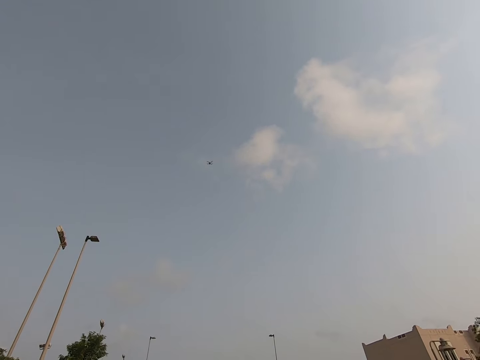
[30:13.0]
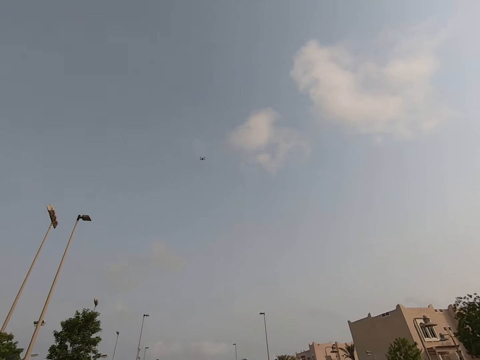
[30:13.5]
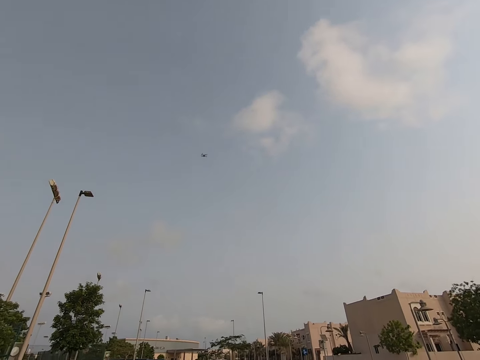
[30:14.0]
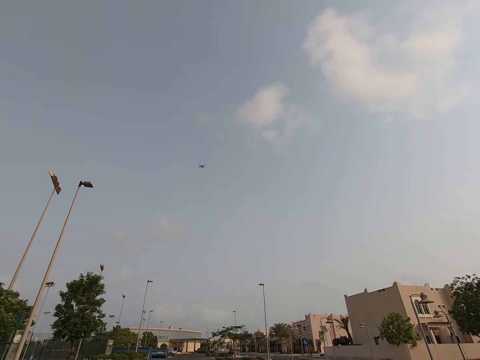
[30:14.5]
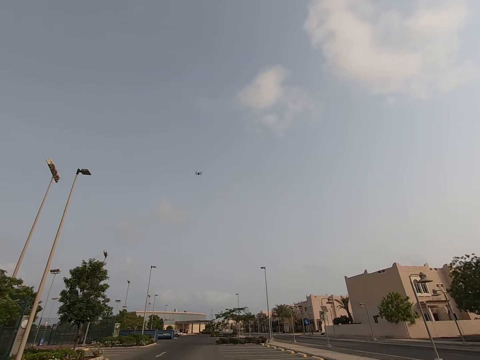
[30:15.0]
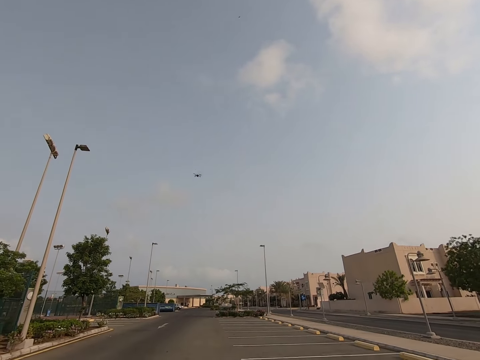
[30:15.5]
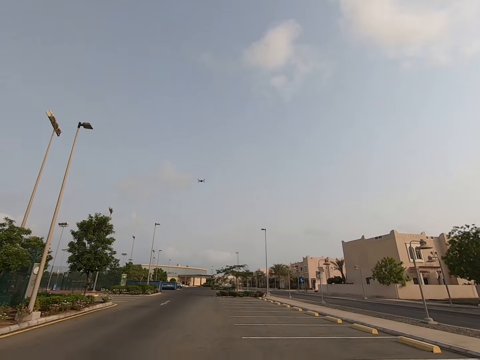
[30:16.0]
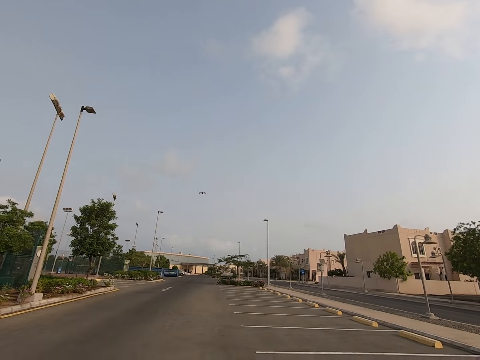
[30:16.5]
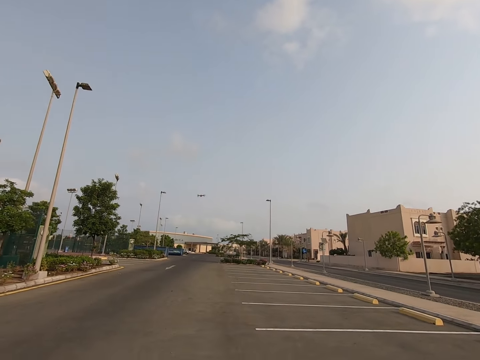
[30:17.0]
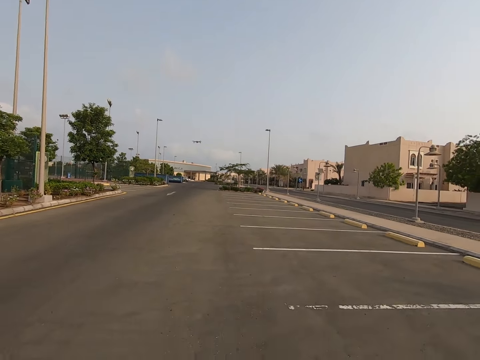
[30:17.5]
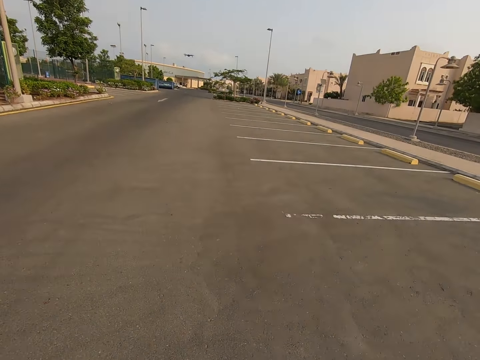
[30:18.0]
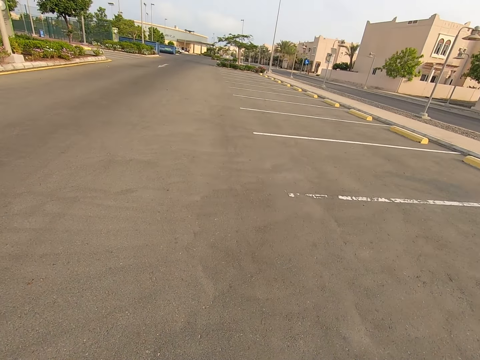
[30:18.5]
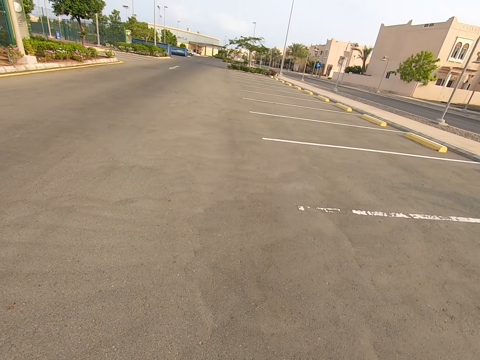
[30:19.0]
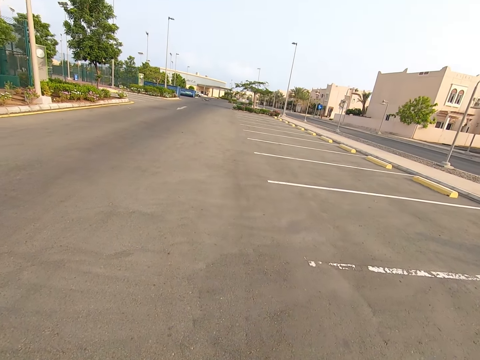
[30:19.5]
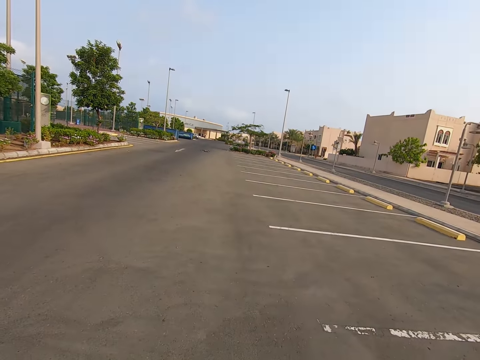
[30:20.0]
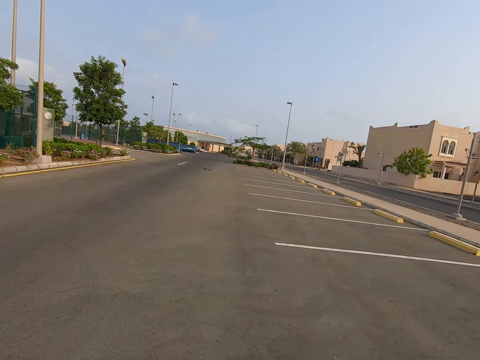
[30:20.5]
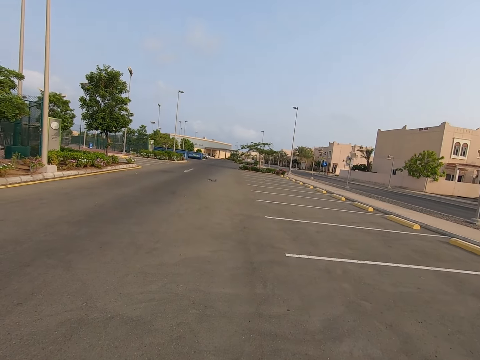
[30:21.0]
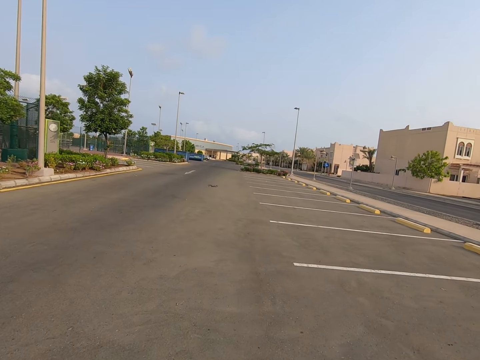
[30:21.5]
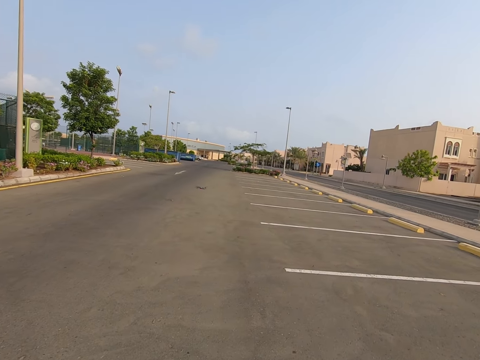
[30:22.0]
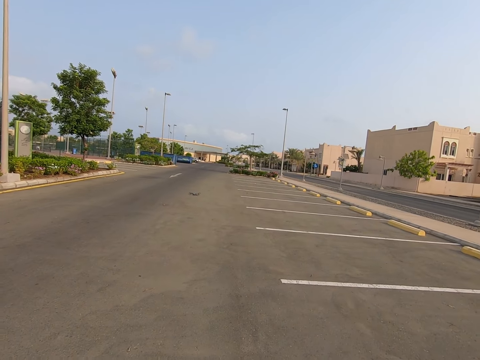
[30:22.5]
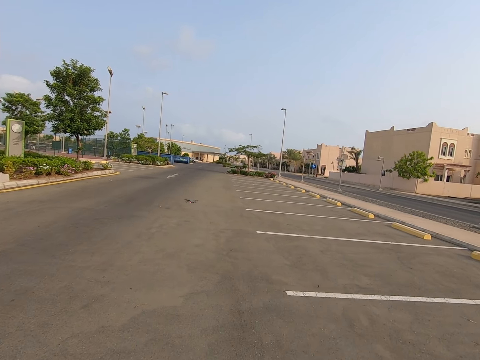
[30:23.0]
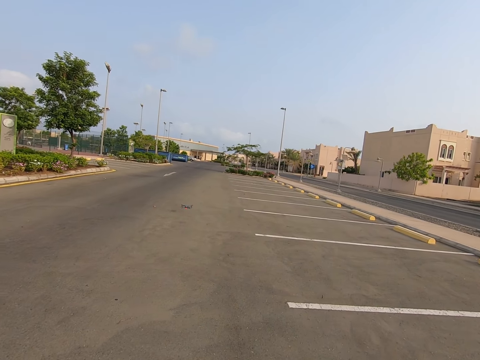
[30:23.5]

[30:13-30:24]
The camera wearer walks towards the drone.

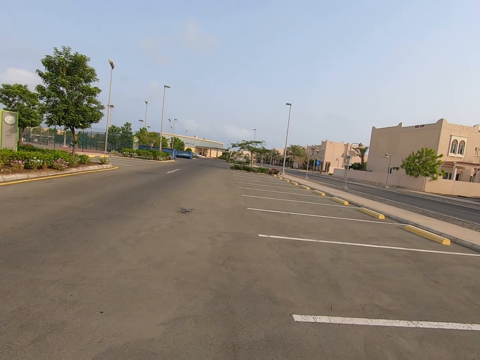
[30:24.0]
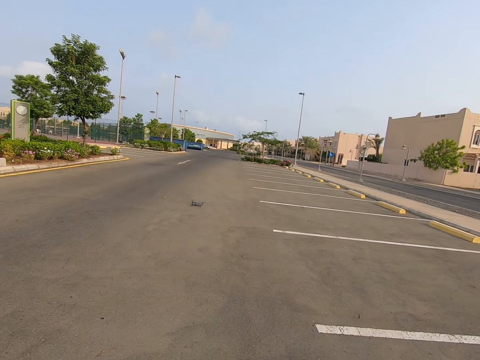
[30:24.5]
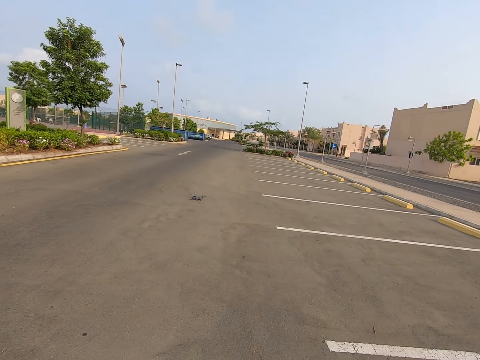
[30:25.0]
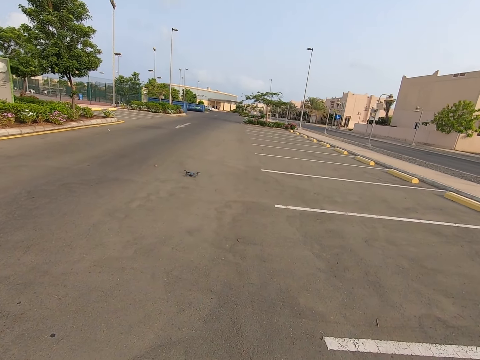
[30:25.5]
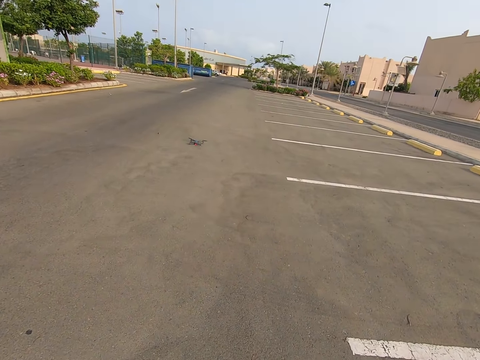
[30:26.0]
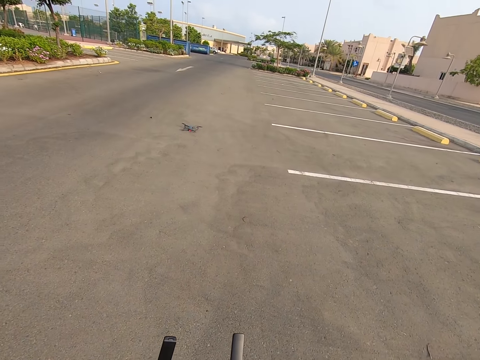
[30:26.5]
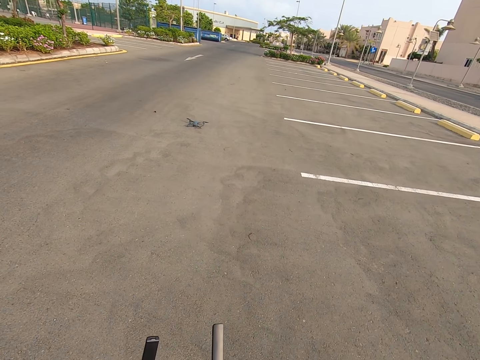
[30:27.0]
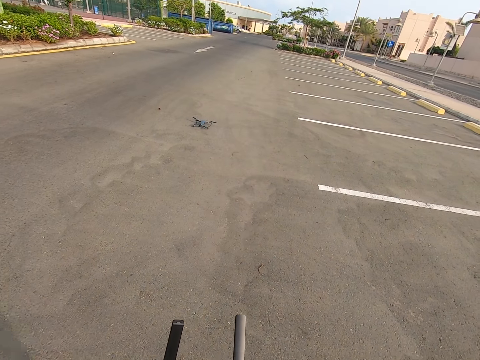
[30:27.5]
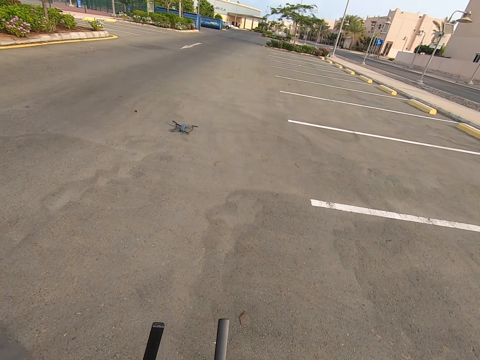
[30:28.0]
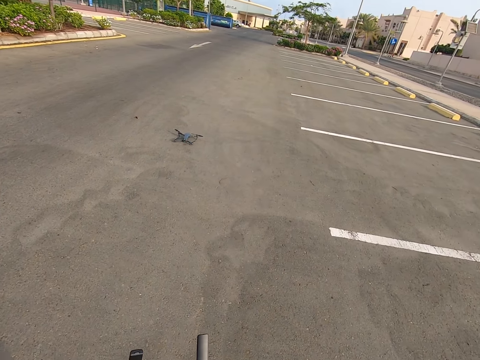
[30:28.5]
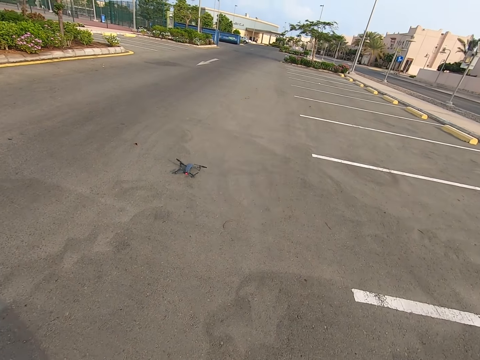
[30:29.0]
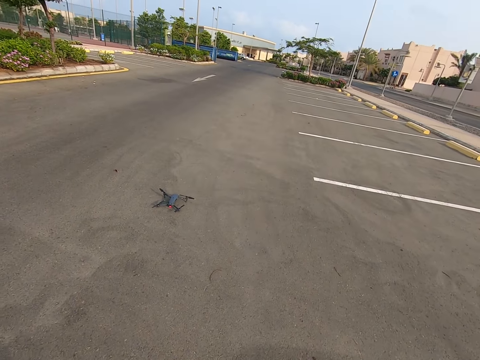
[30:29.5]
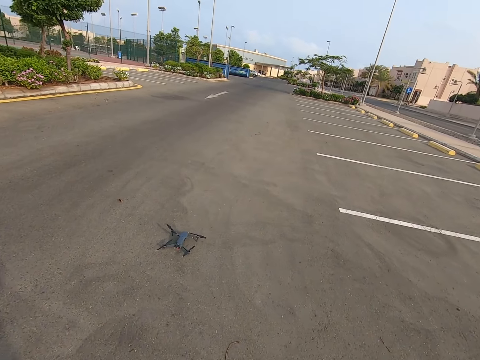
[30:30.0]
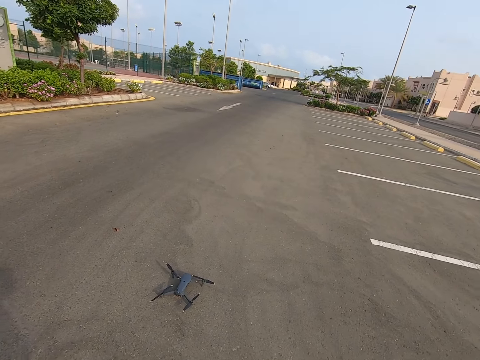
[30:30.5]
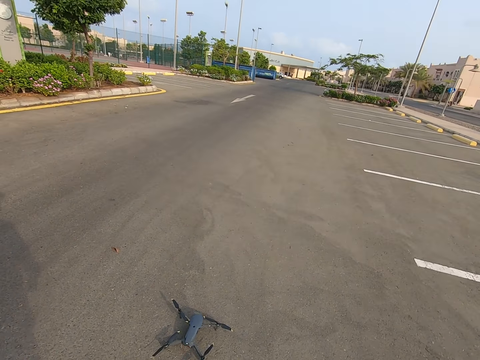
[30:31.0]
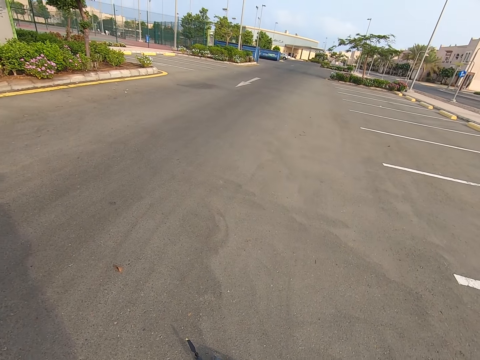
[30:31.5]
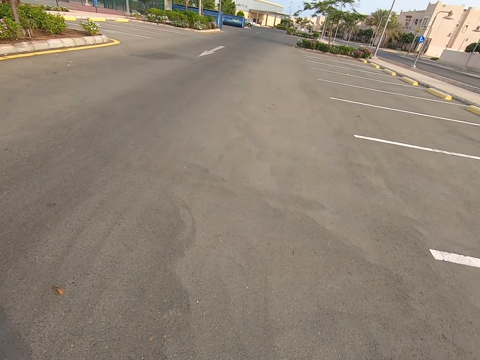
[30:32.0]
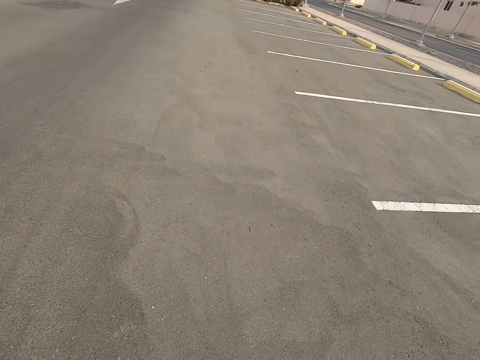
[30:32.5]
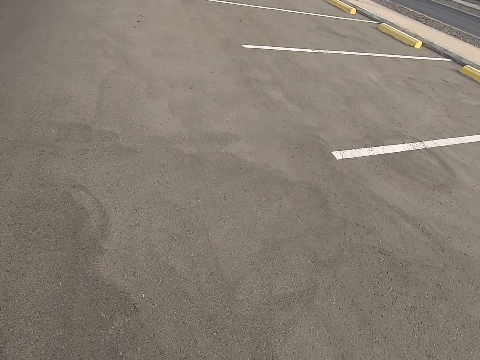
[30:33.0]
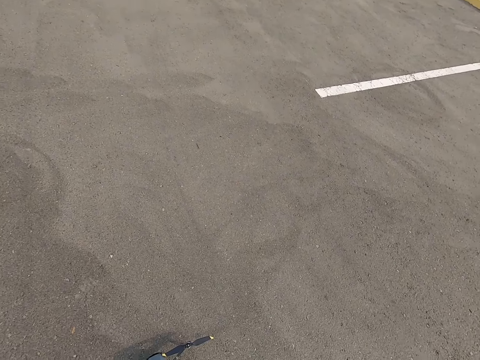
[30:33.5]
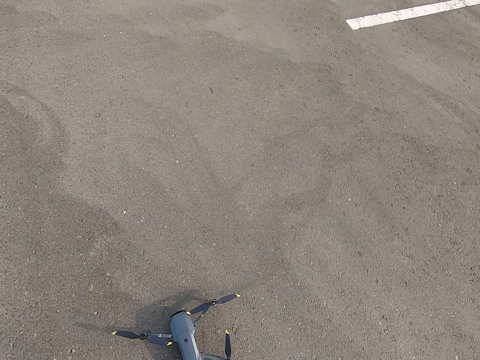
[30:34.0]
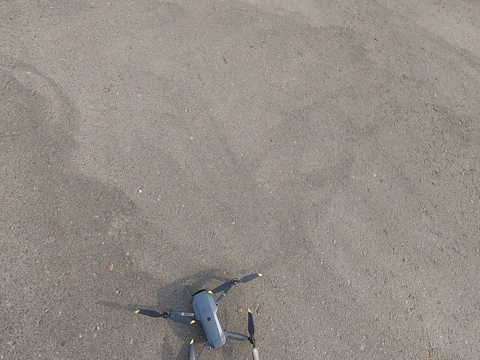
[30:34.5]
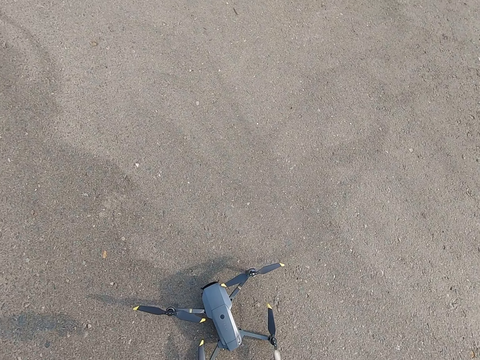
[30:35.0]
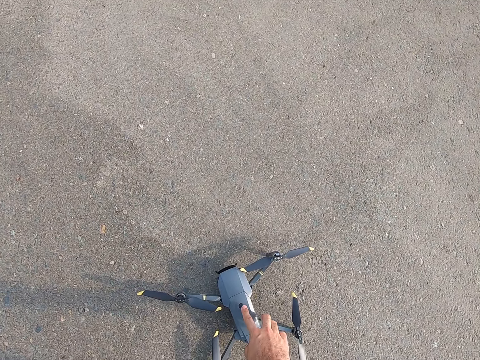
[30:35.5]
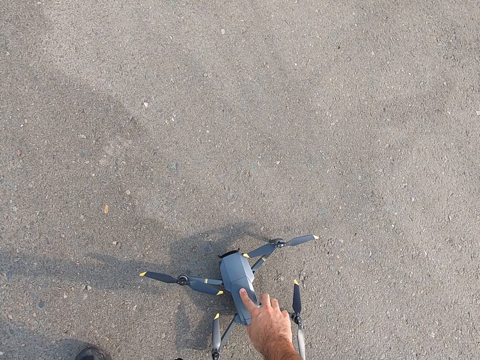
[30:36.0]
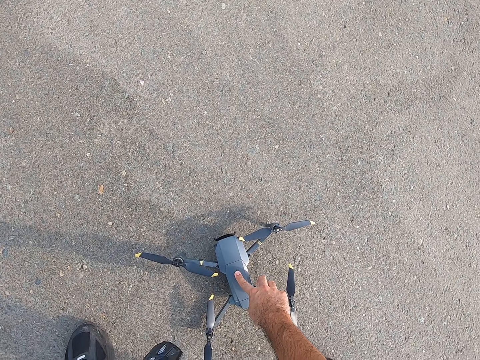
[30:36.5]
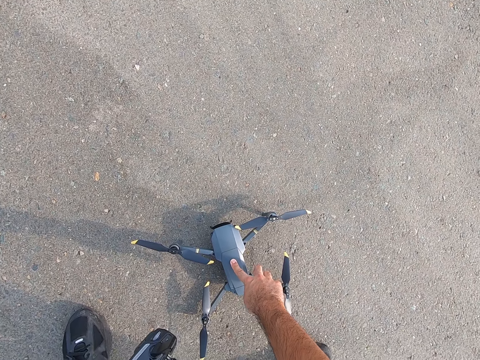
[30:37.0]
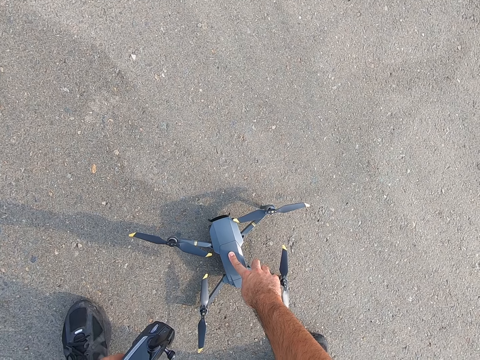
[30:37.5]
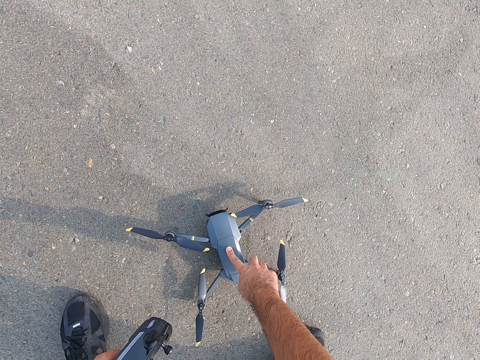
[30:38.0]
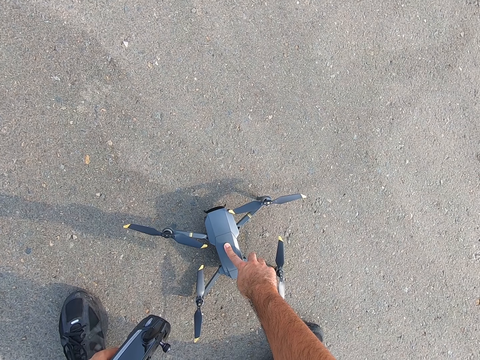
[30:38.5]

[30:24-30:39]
The camera wearer presses the drone controller. They walk on the road. They bend down. They press the button on the drone.
